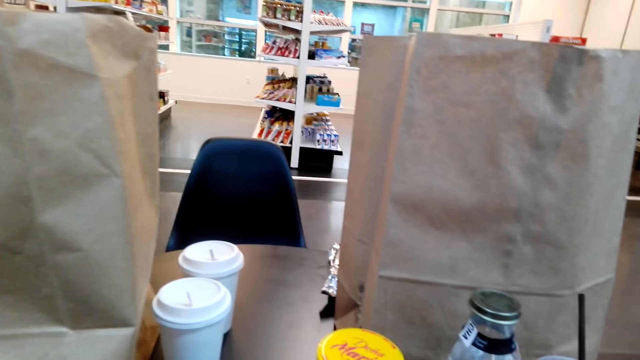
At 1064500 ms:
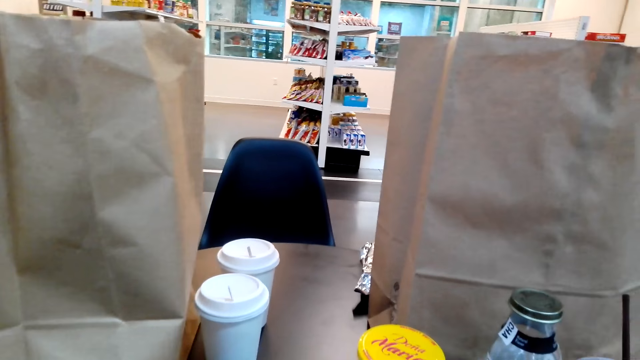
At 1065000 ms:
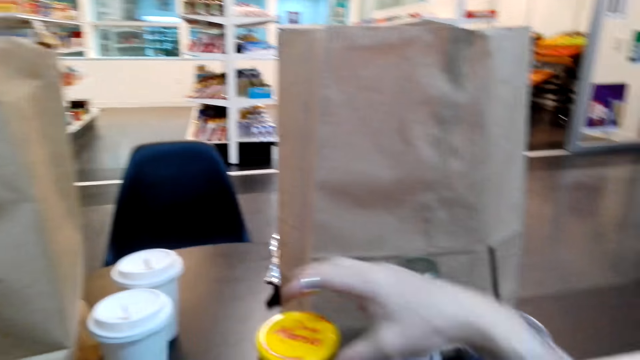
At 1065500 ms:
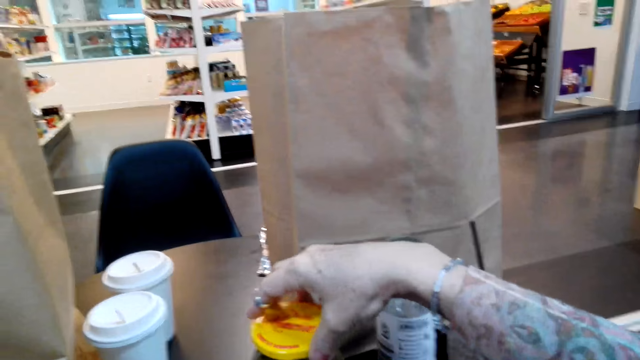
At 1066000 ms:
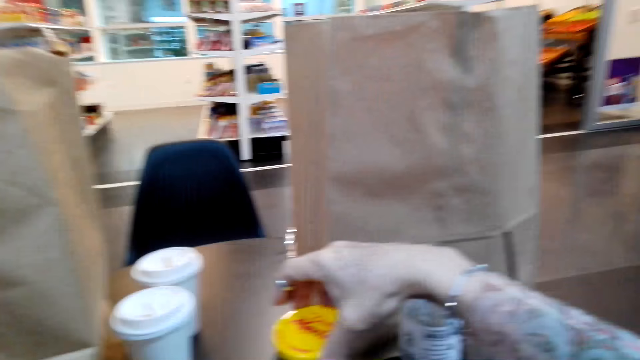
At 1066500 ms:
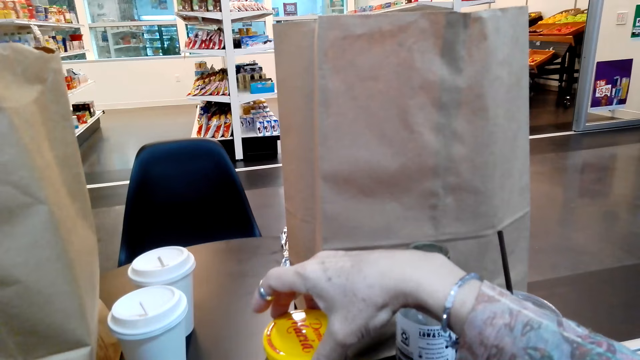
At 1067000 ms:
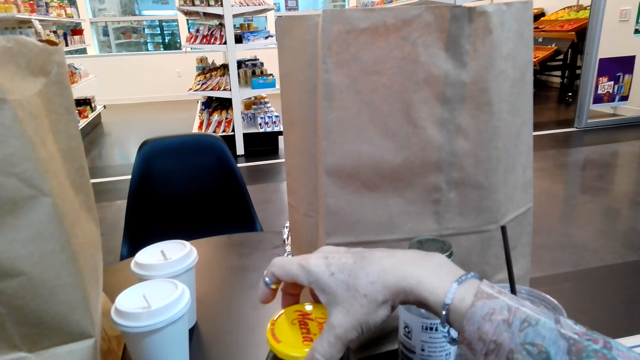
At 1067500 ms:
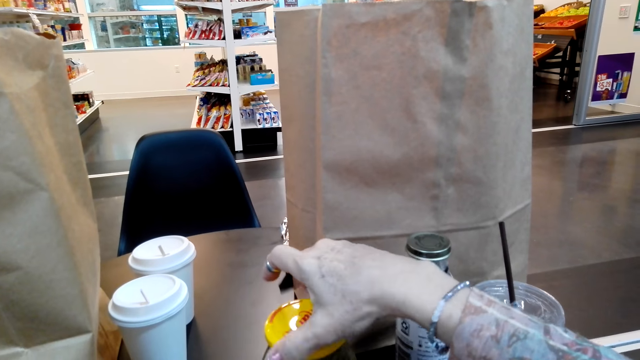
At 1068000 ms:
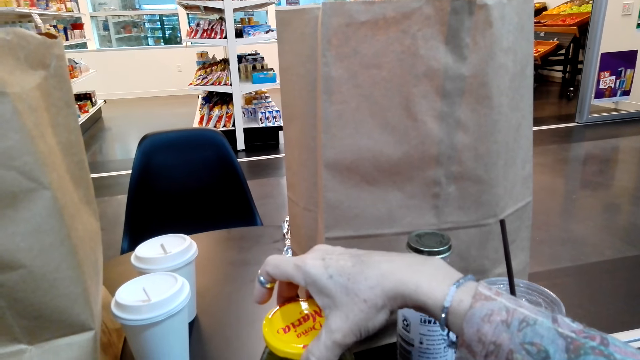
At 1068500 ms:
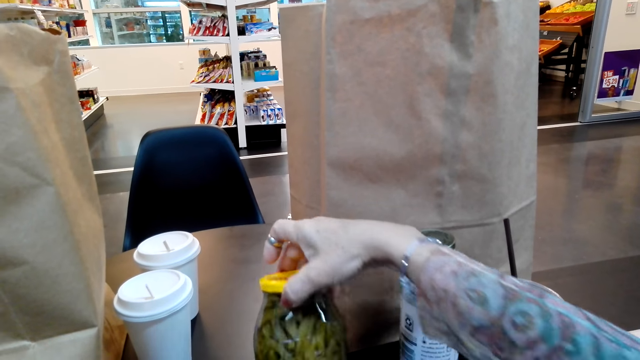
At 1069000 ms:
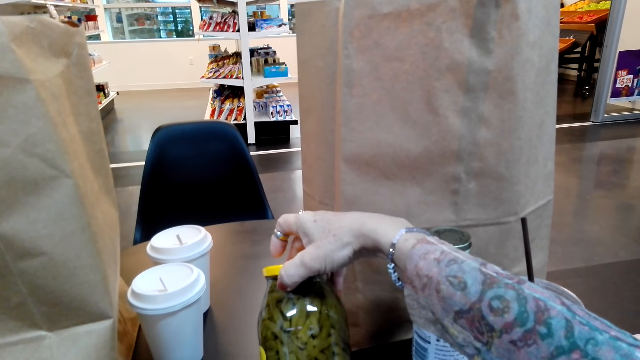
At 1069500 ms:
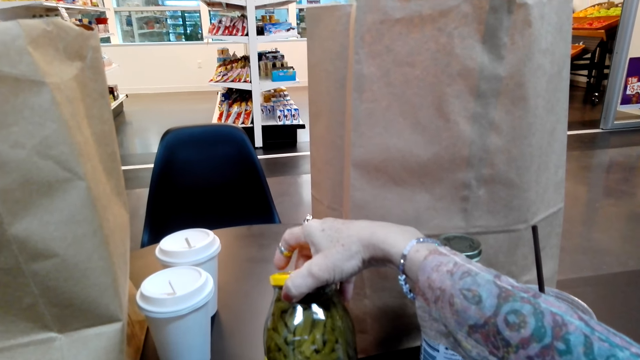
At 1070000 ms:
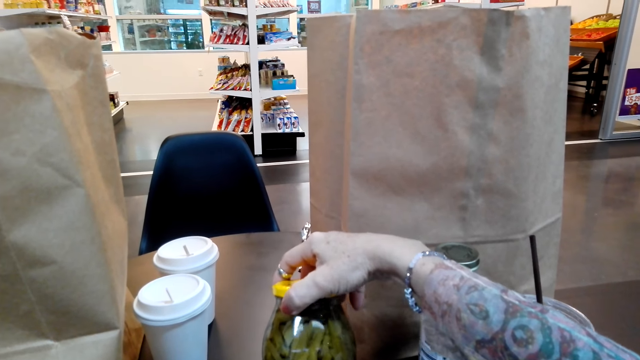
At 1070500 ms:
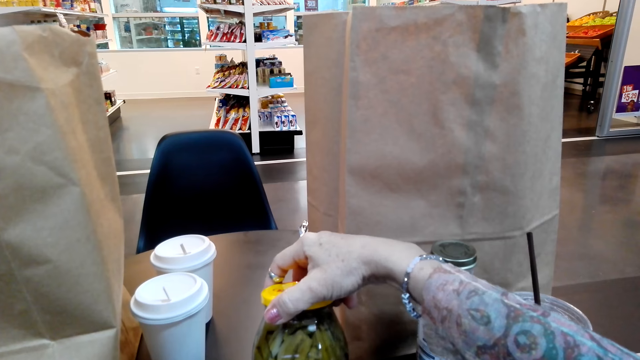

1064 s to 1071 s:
The camera wearer moves the right hand. They hold the bottle with the right hand. They open the bottle with the right hand. They touch the bottle of something on the table. They turn the bottle.

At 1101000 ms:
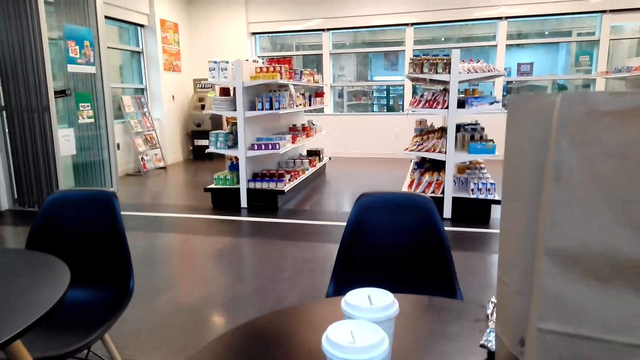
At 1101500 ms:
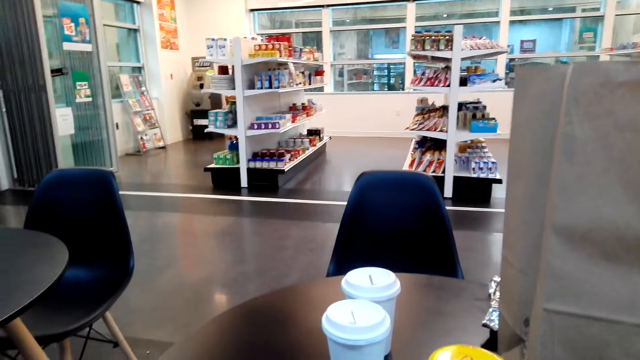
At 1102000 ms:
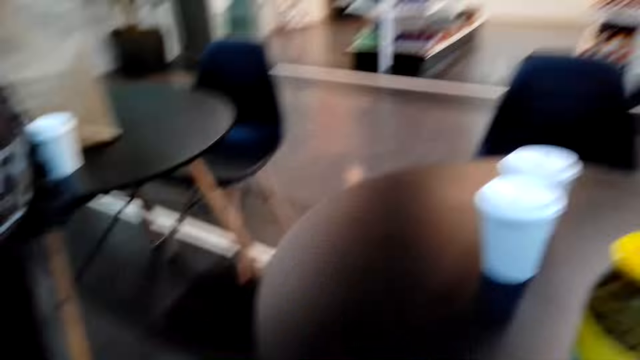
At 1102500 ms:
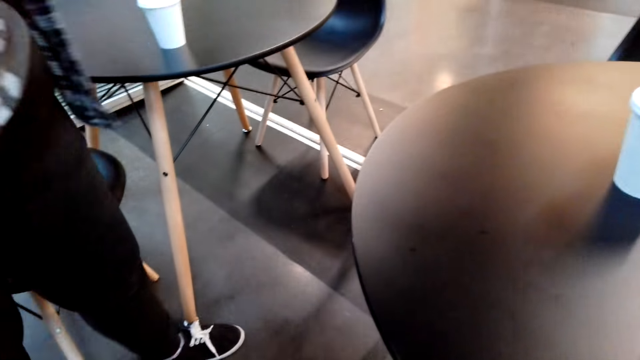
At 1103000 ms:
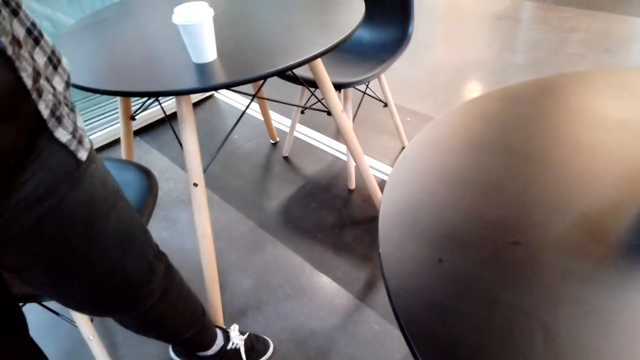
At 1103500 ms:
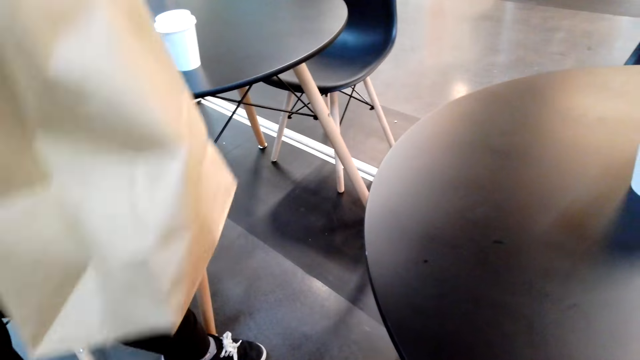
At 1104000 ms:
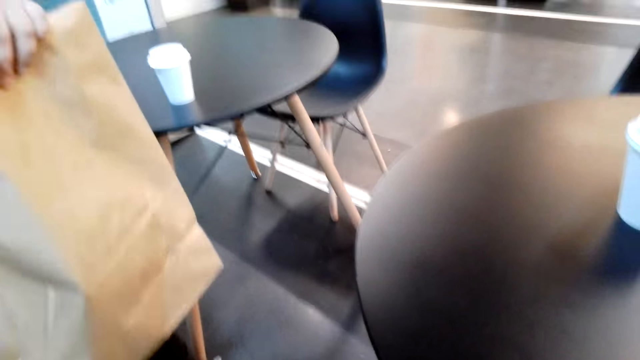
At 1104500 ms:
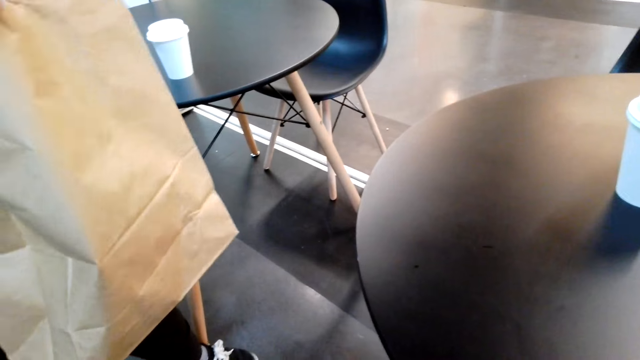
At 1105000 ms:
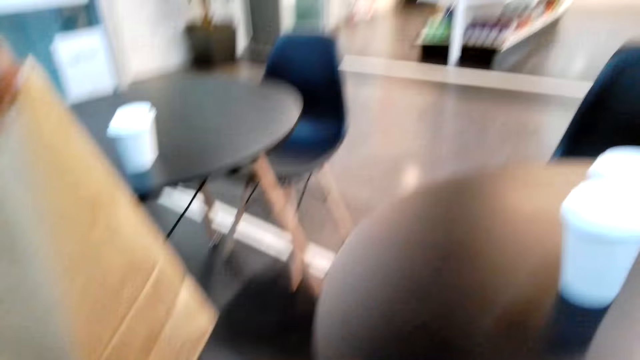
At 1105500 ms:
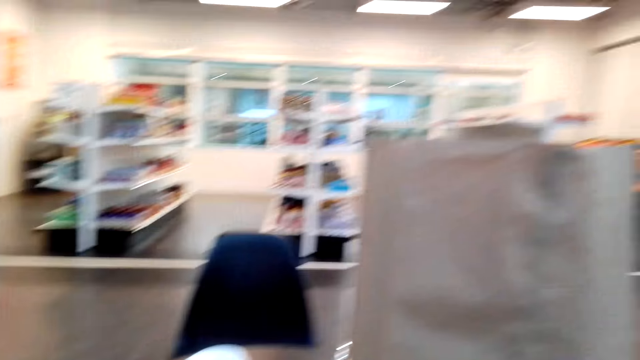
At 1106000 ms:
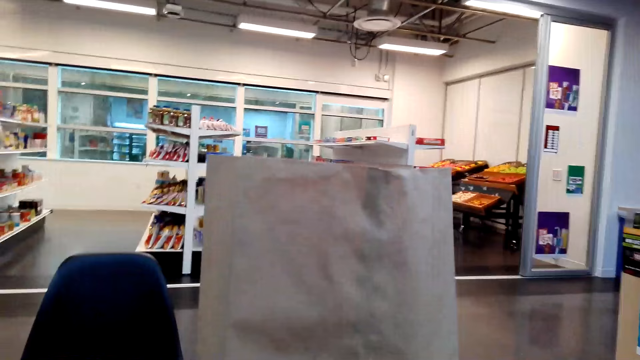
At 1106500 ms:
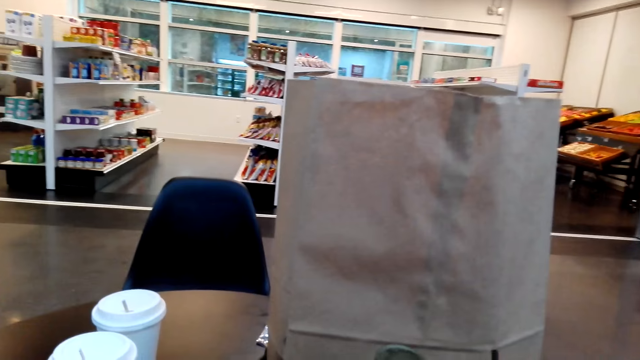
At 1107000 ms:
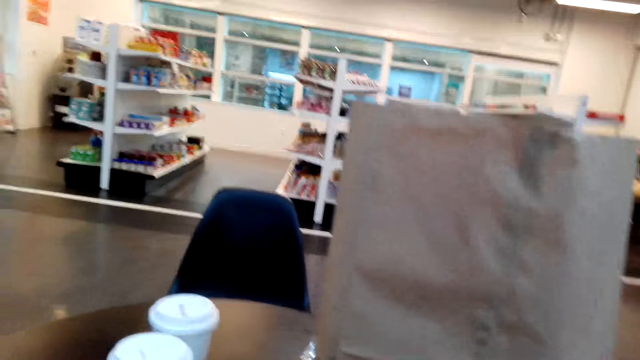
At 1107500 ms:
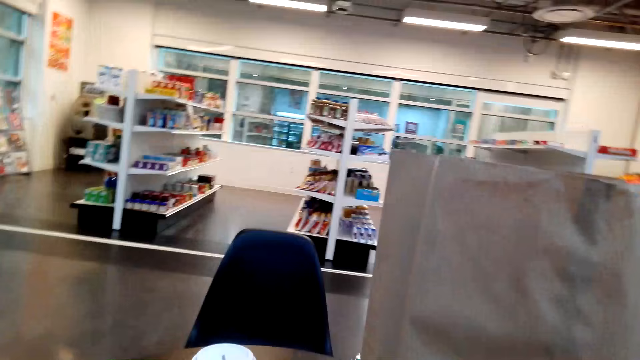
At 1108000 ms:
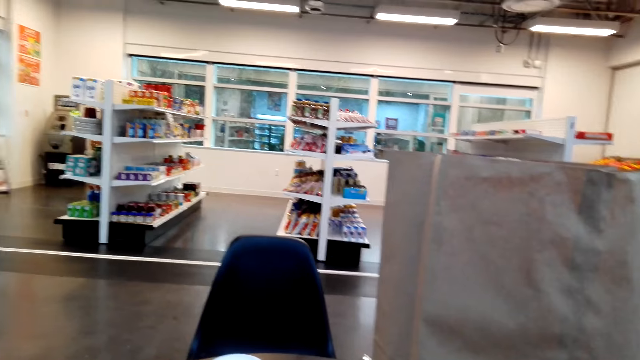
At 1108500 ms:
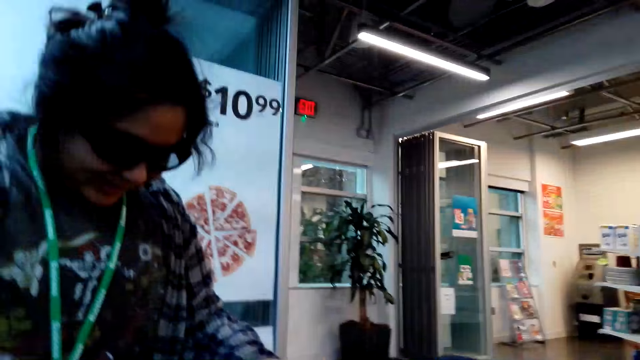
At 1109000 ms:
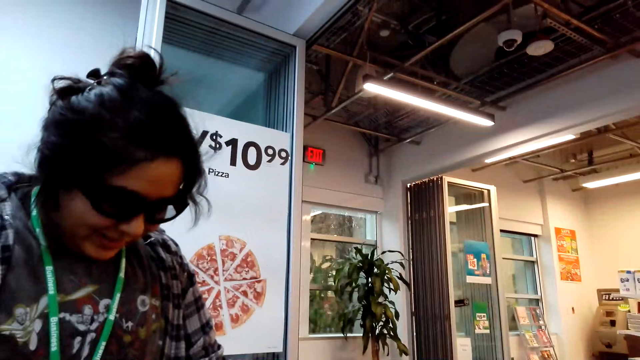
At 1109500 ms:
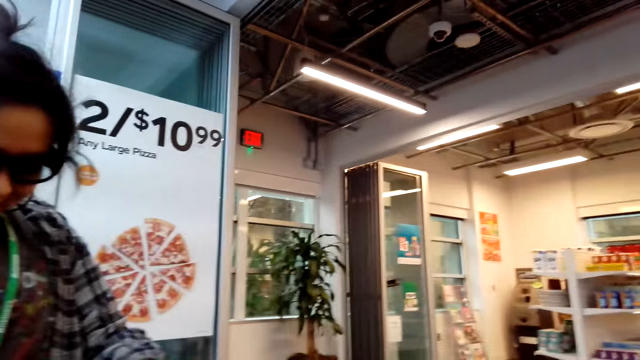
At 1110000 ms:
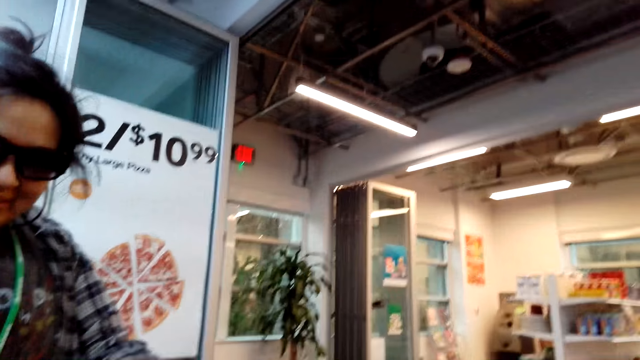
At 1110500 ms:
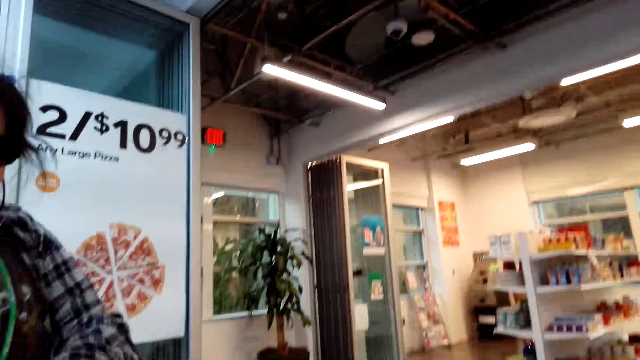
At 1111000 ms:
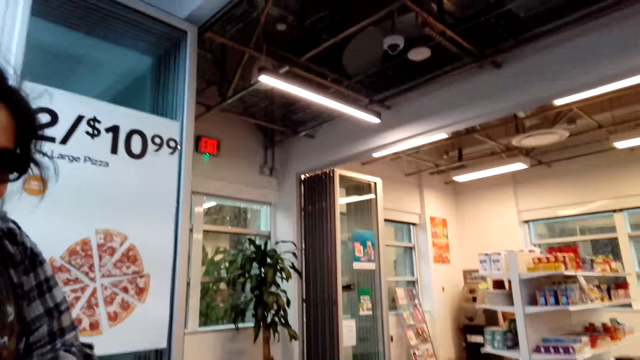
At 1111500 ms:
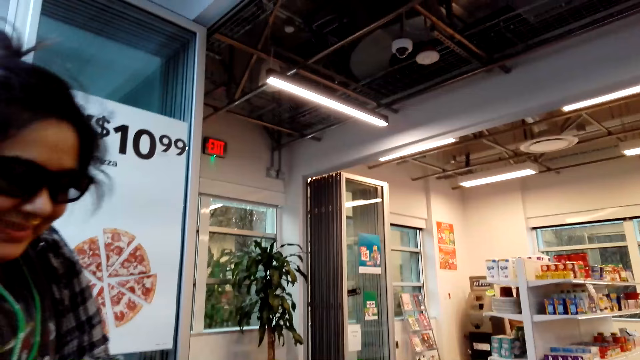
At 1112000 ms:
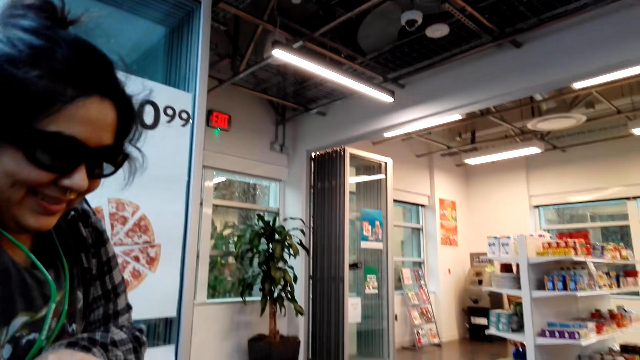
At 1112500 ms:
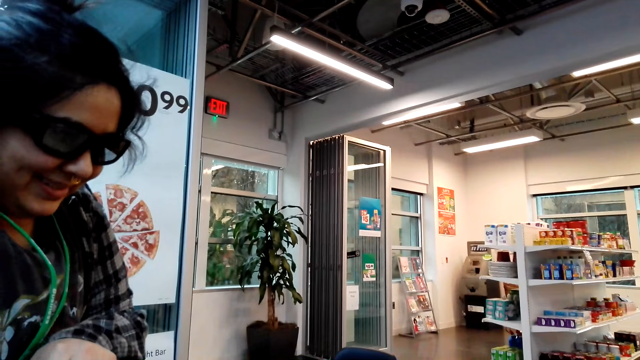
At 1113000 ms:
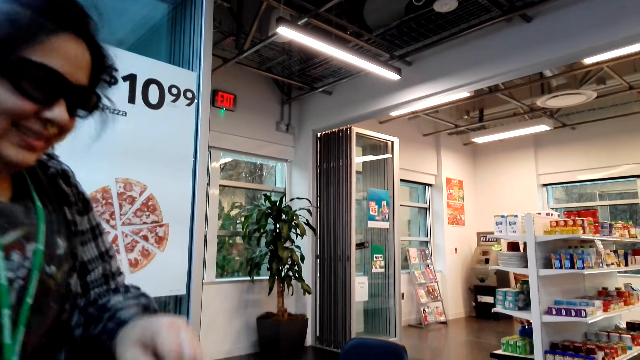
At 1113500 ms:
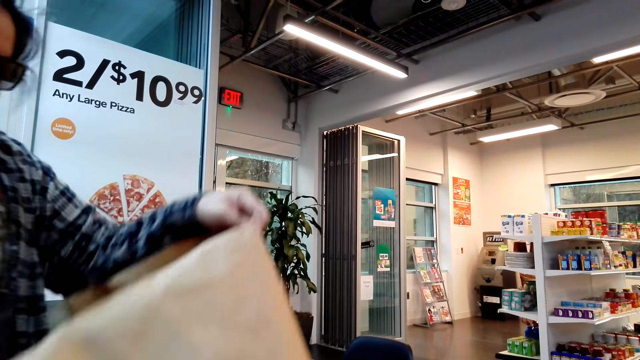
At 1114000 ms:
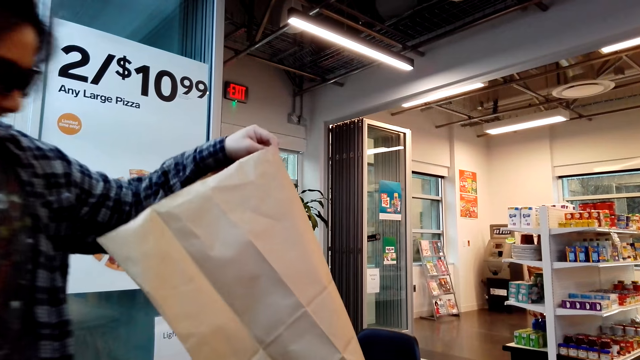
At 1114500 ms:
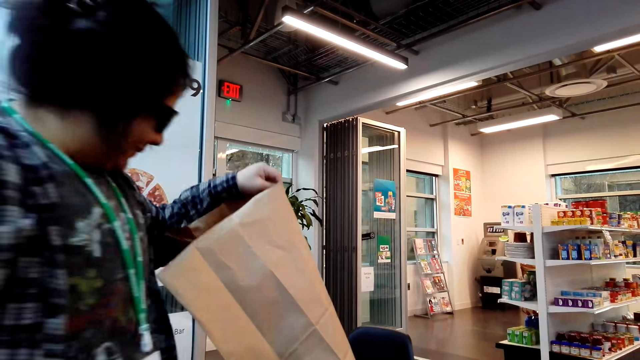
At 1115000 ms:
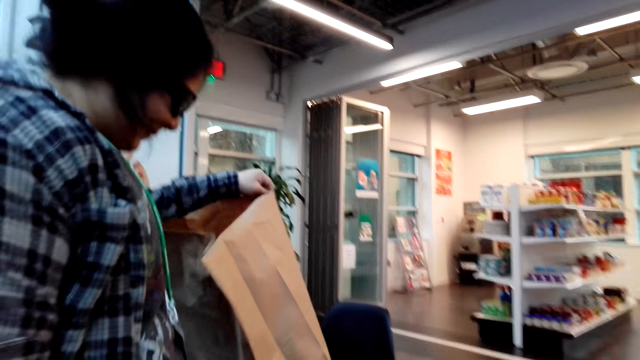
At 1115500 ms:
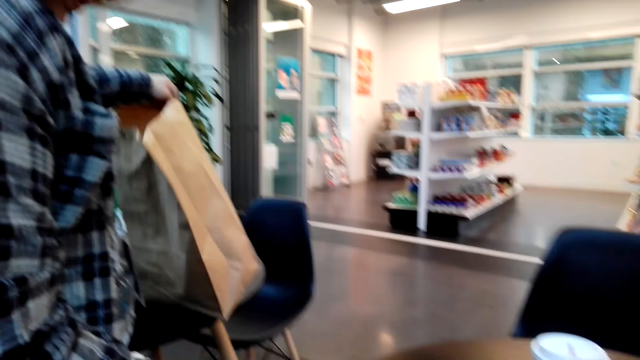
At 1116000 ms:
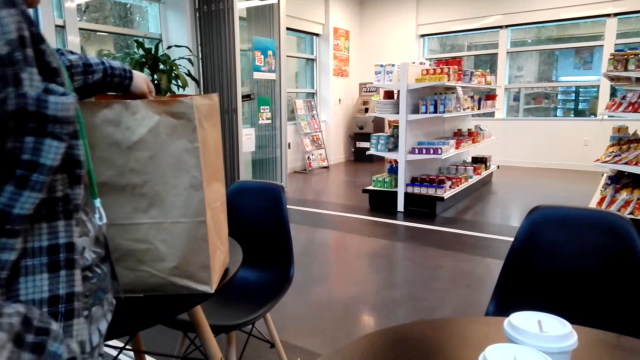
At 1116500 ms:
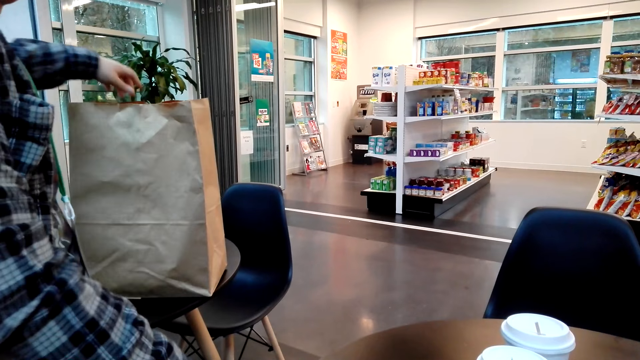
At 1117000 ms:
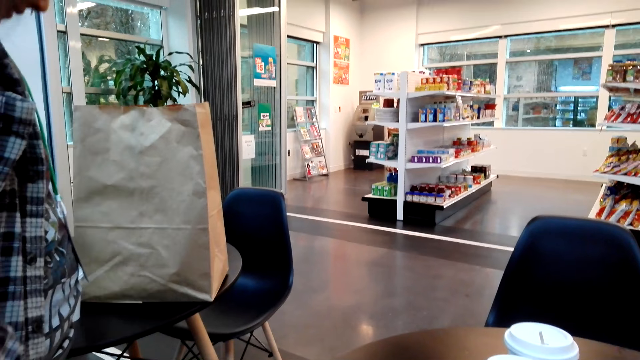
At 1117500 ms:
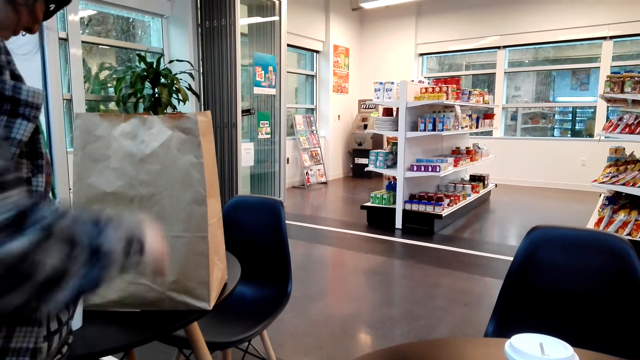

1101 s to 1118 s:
A woman takes the shopping bag from the table. The woman places the shopping bag on the table.
